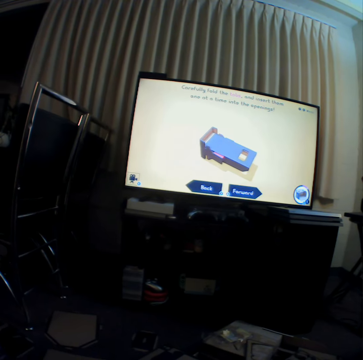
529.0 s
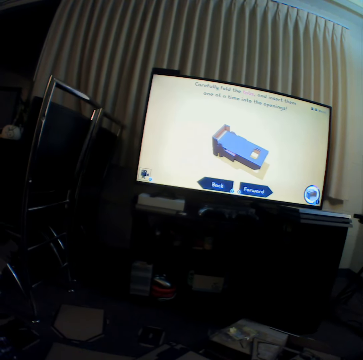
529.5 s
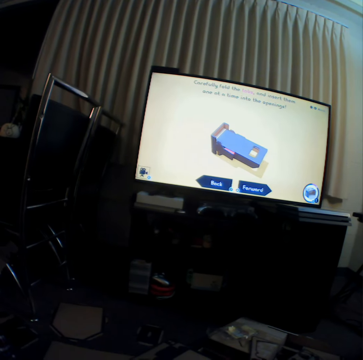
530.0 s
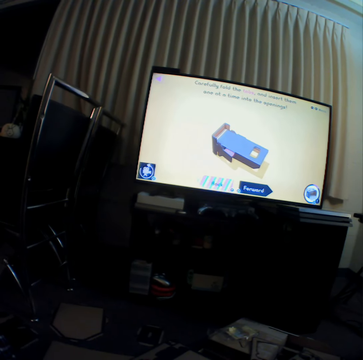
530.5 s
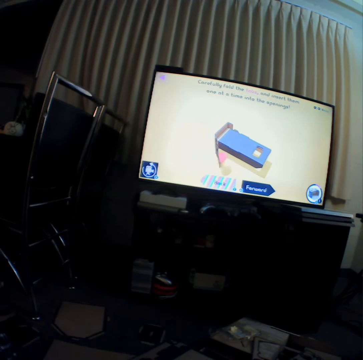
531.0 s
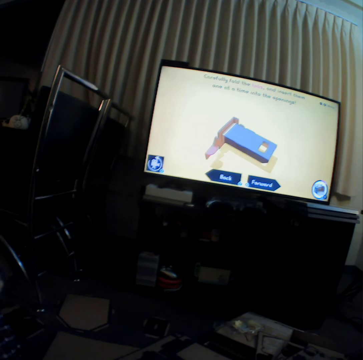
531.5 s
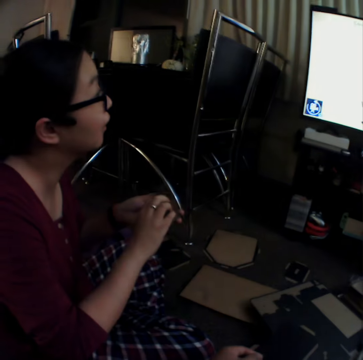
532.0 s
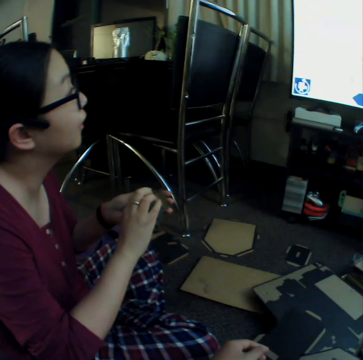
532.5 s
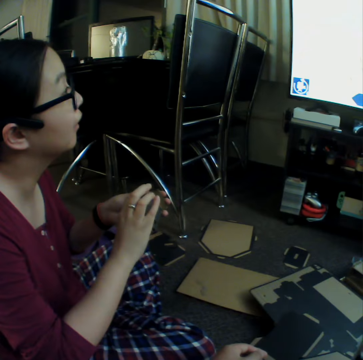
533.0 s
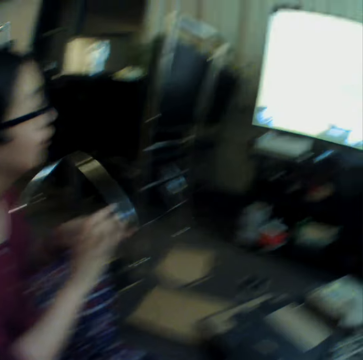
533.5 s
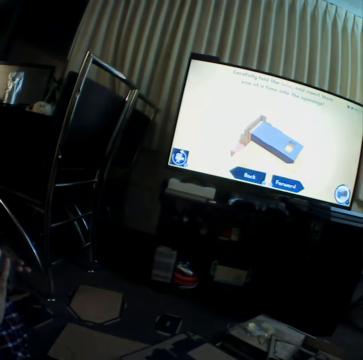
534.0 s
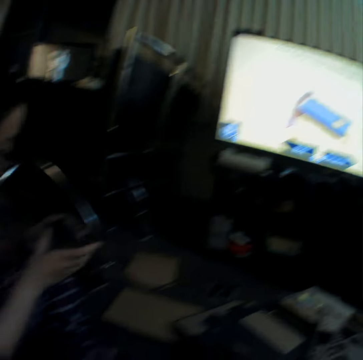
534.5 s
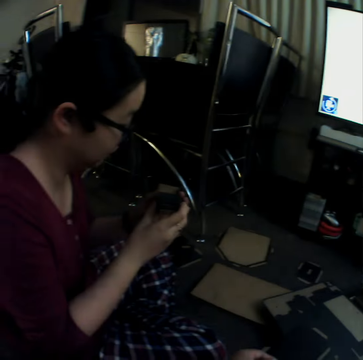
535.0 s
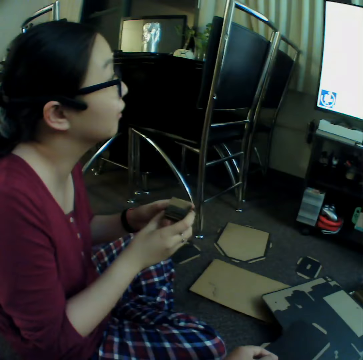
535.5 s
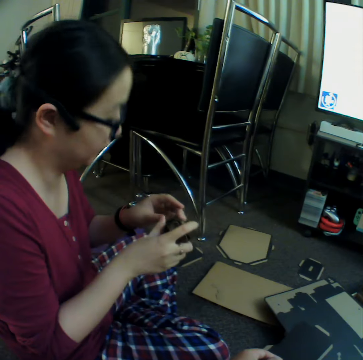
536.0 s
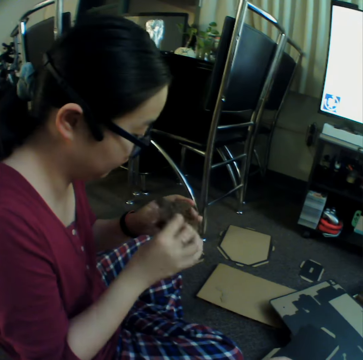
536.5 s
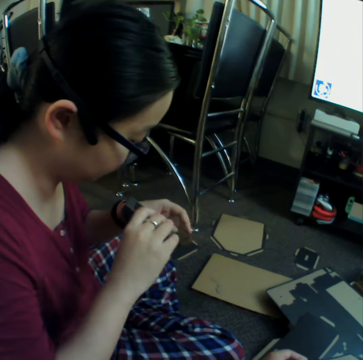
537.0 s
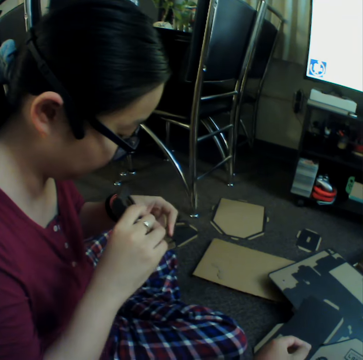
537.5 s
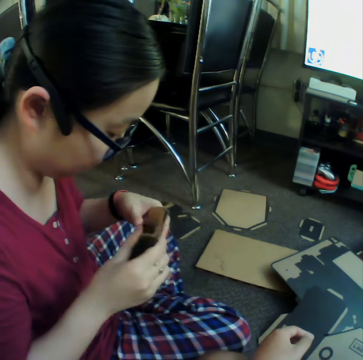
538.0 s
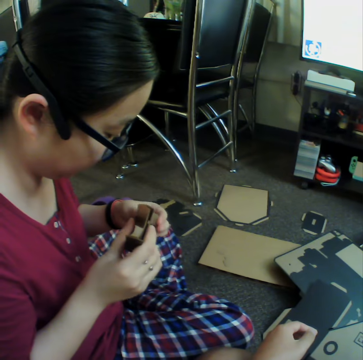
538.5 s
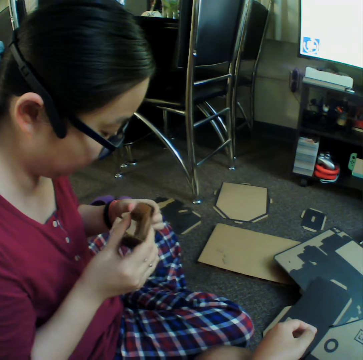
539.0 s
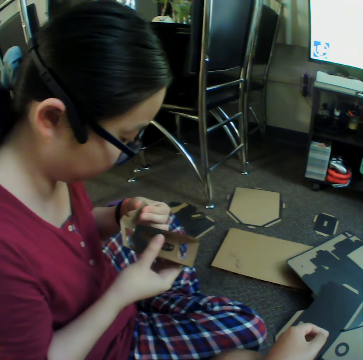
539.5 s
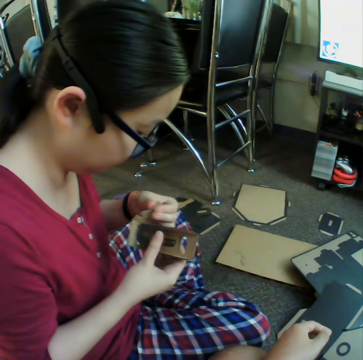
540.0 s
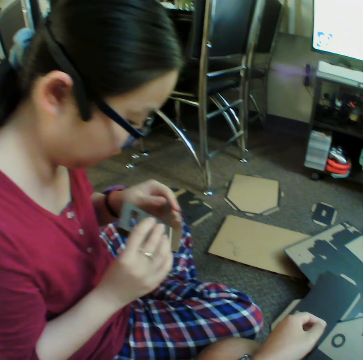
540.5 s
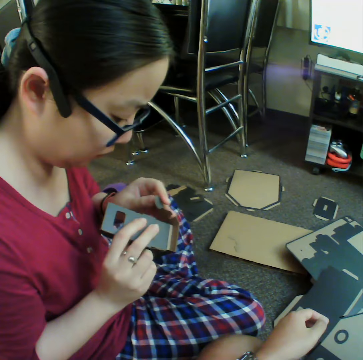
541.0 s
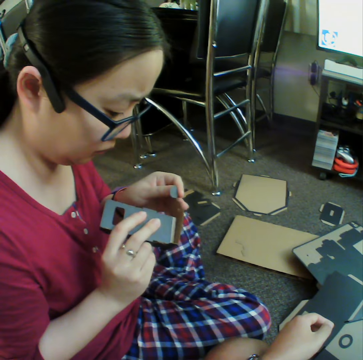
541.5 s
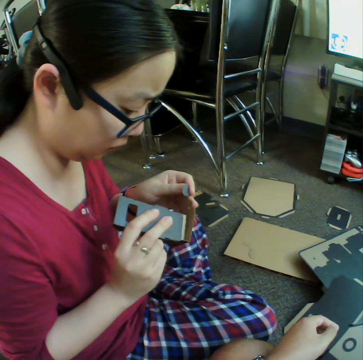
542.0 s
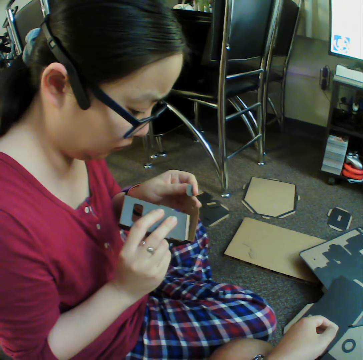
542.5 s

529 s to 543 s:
A woman curves craft material.

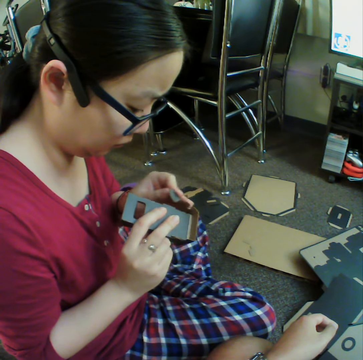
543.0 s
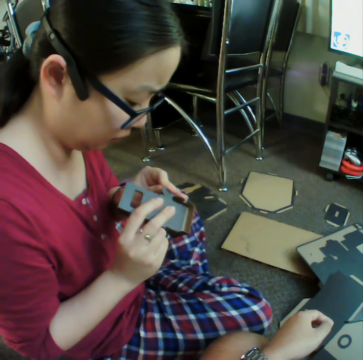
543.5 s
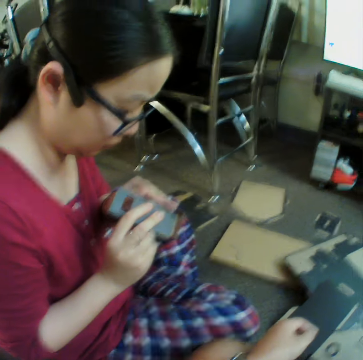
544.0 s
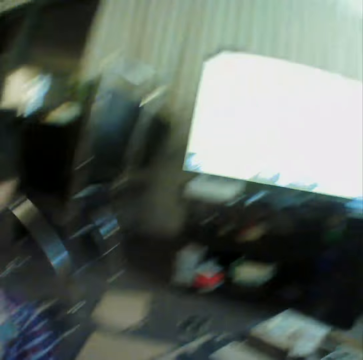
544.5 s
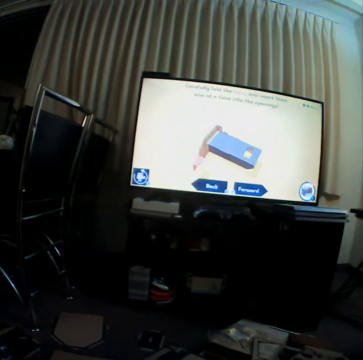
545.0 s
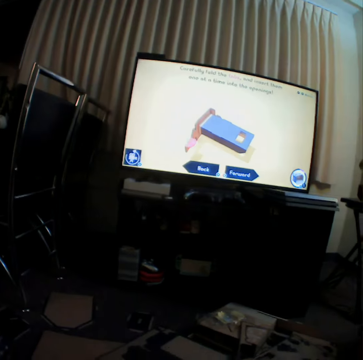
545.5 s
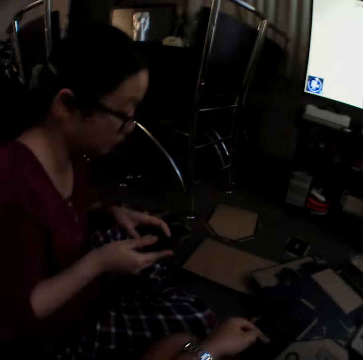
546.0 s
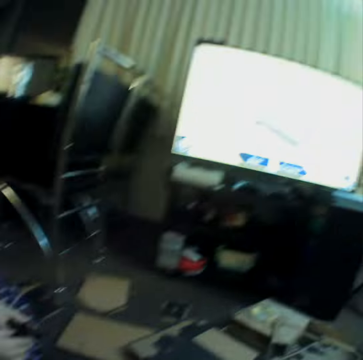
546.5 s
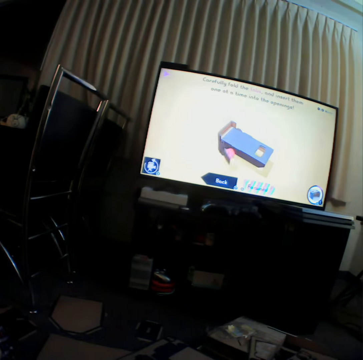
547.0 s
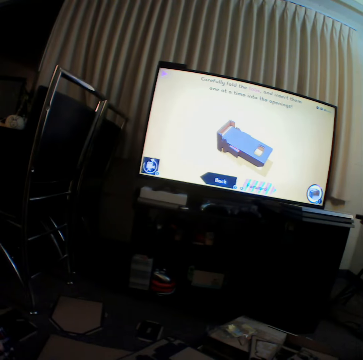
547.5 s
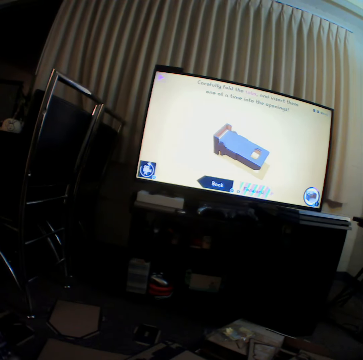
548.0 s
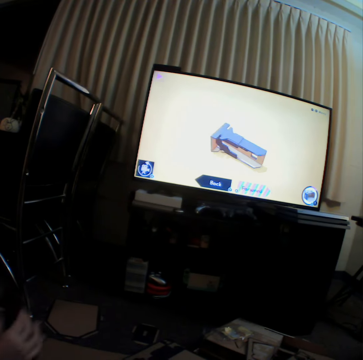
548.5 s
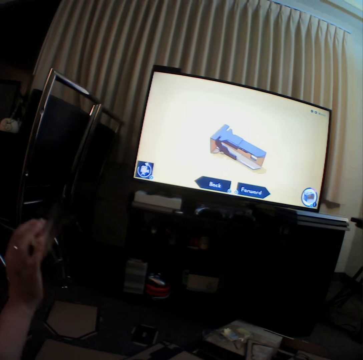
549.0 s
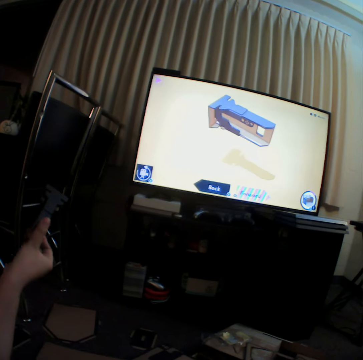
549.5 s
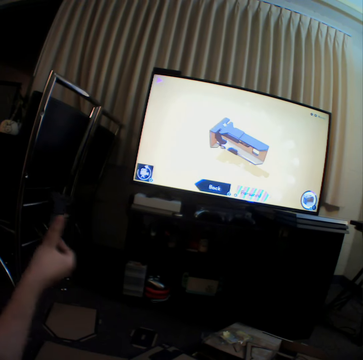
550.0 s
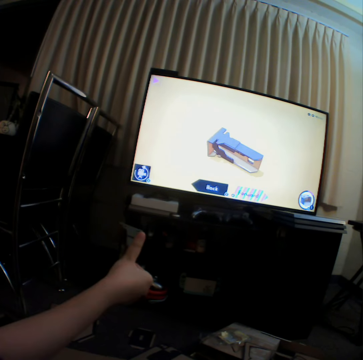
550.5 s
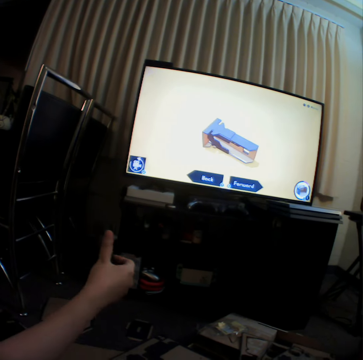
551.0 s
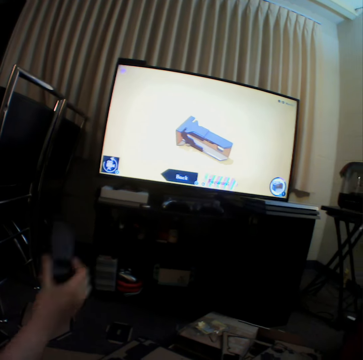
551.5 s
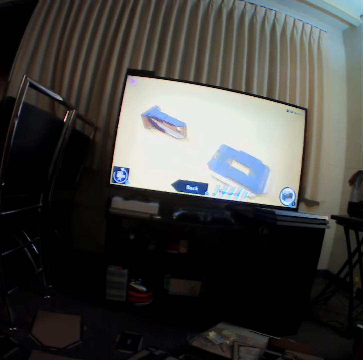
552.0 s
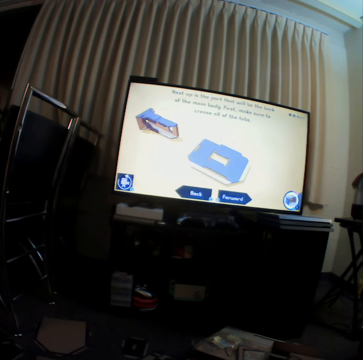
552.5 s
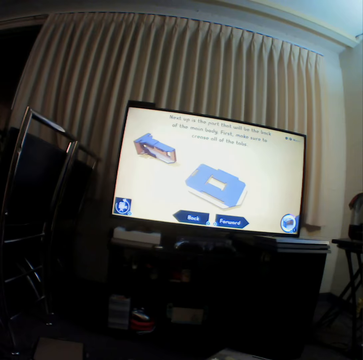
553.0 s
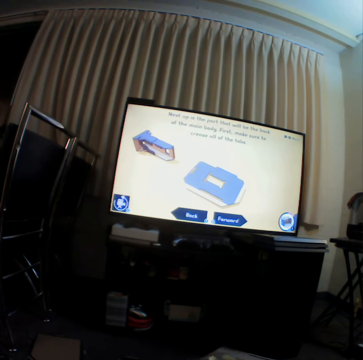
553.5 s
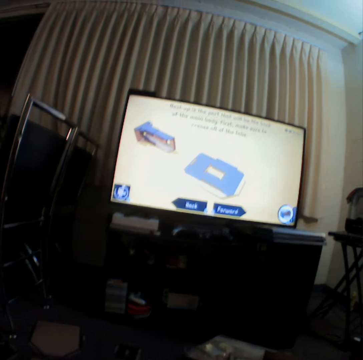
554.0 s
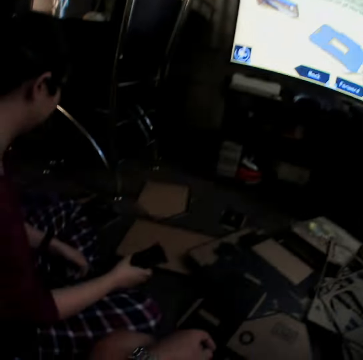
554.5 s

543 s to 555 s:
The camera wearer watches television. A woman moves craft materials. The camera wearer watches the television.

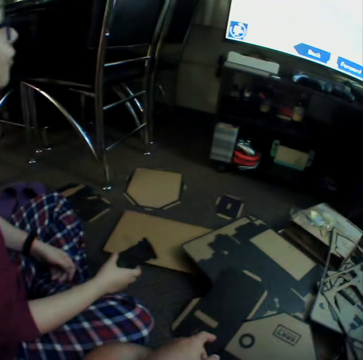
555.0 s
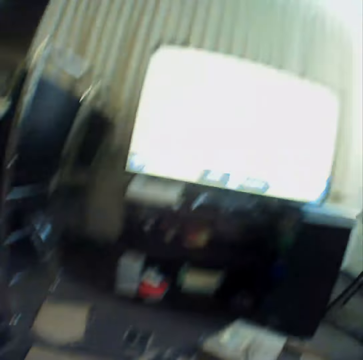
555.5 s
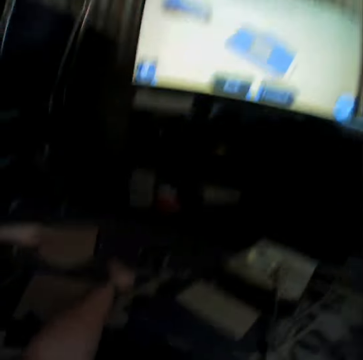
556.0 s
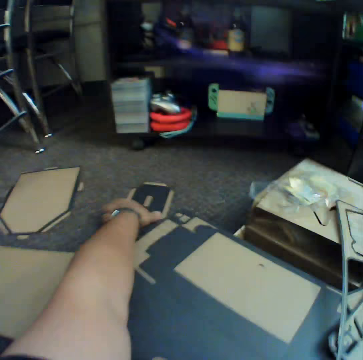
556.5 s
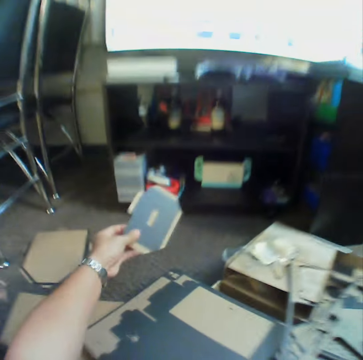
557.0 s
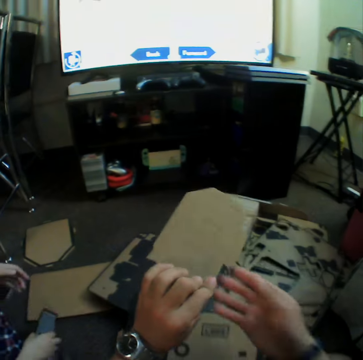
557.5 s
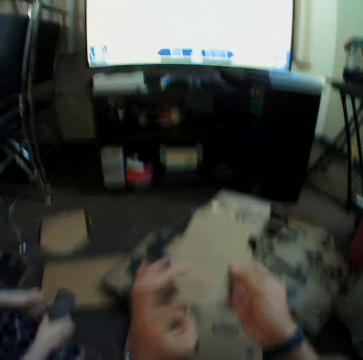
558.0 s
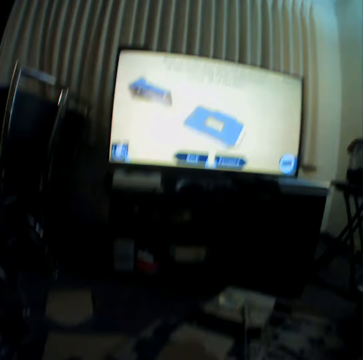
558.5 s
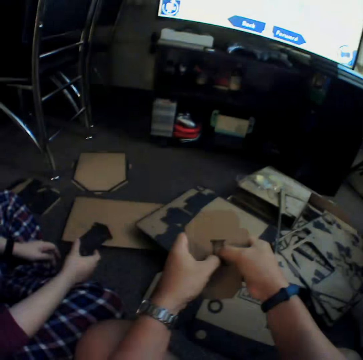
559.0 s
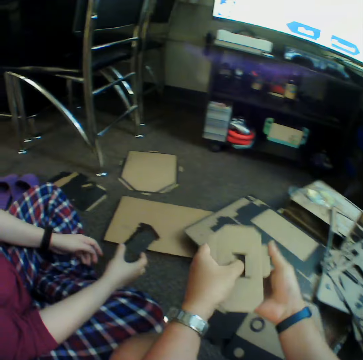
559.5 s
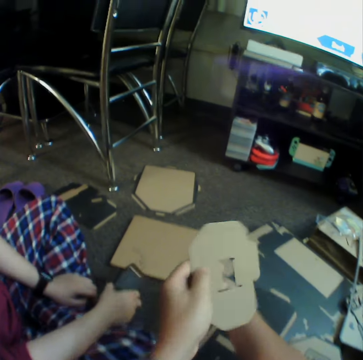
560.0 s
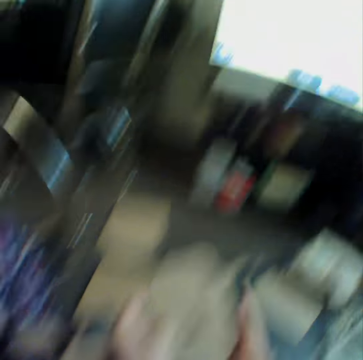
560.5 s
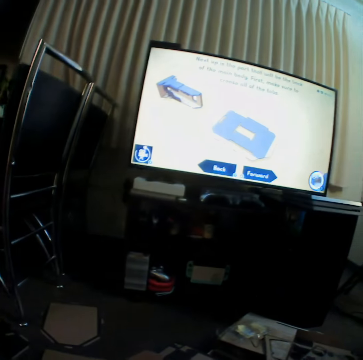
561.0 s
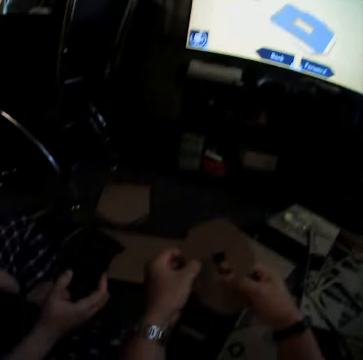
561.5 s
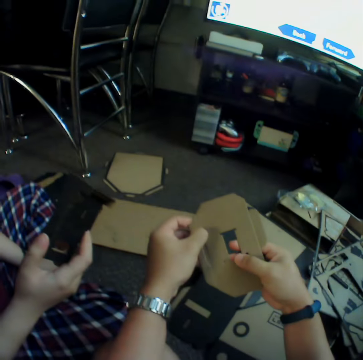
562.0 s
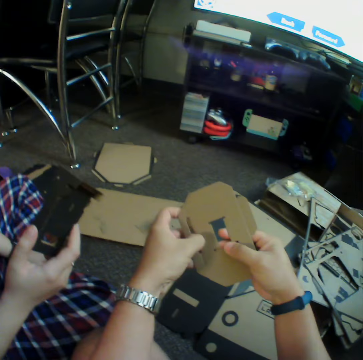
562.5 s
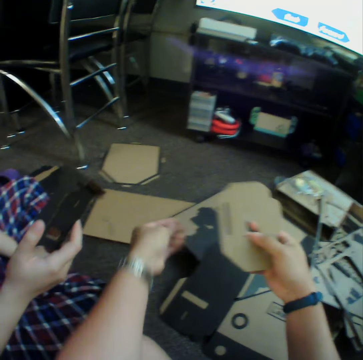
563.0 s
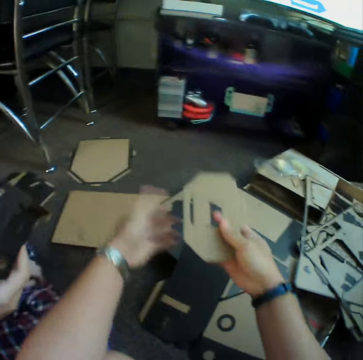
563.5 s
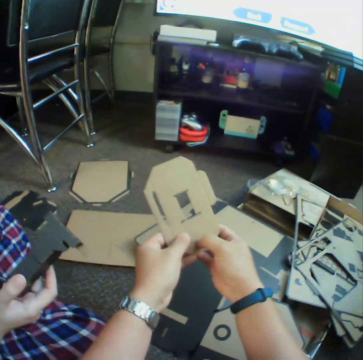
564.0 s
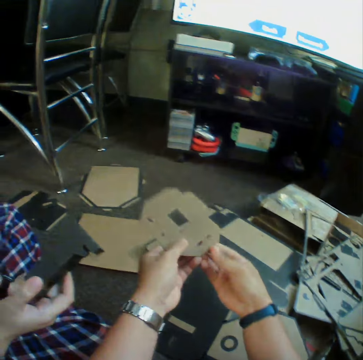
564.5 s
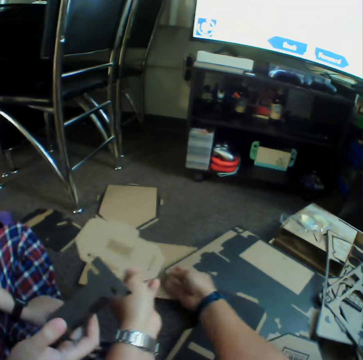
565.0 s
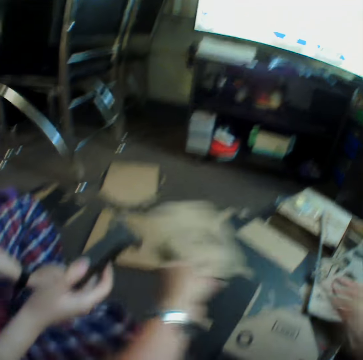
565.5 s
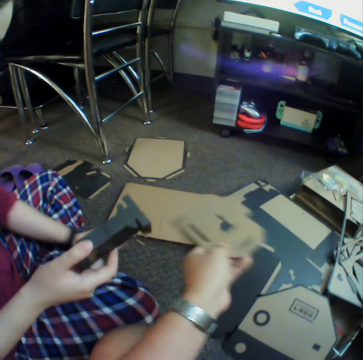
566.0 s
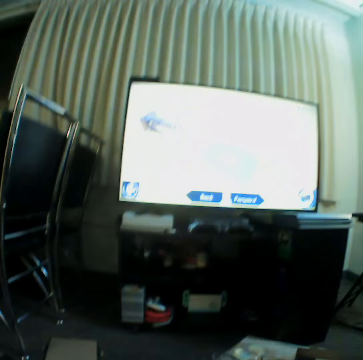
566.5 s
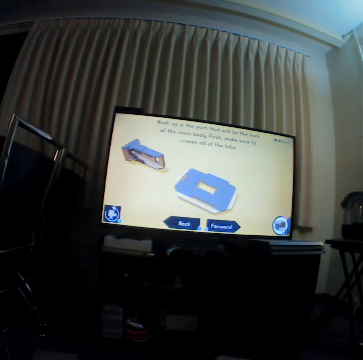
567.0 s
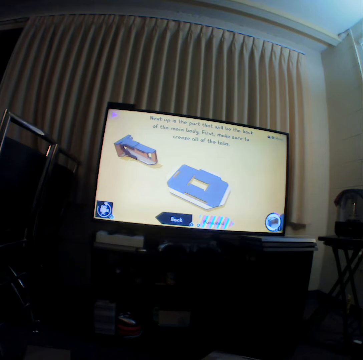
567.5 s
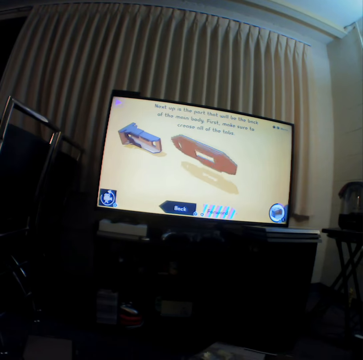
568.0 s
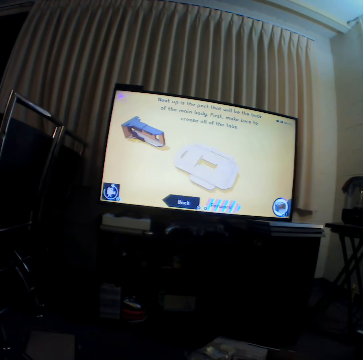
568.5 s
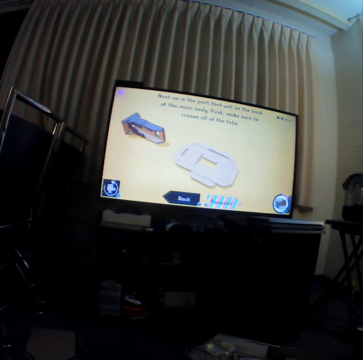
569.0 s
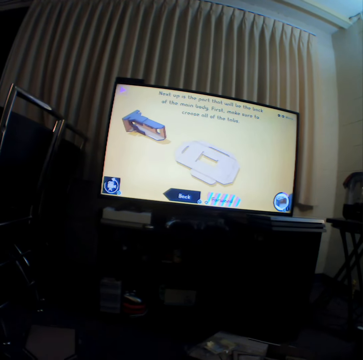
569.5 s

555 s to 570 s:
The camera wearer stretches the hand. They pick craft material or a piece of box on the floor. They poke through the piece of box. They press the craft material. They put down the piece of craft material. They look at the television. They press the craft material. They poke through the piece of box. They put down the piece of craft material. They press the craft material. They poke through the piece of box. They put down the piece of craft material. They watch the television.
